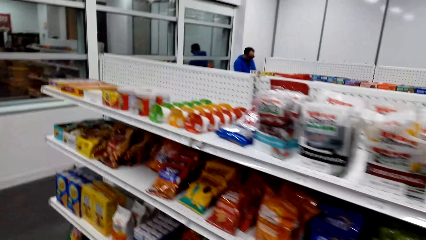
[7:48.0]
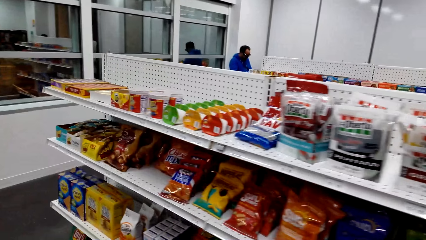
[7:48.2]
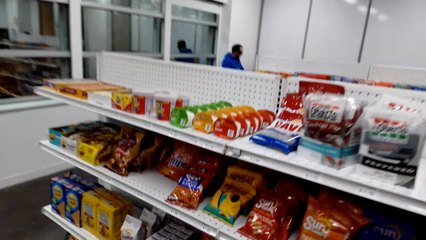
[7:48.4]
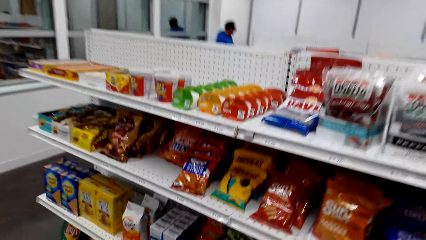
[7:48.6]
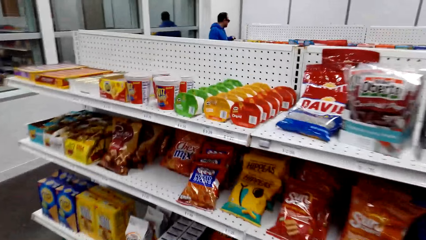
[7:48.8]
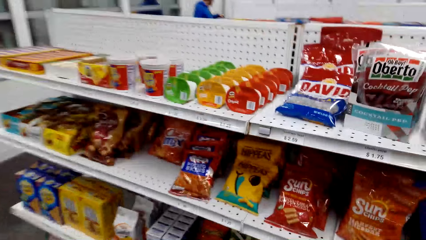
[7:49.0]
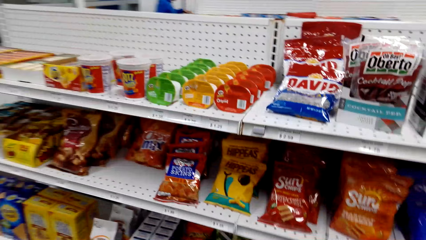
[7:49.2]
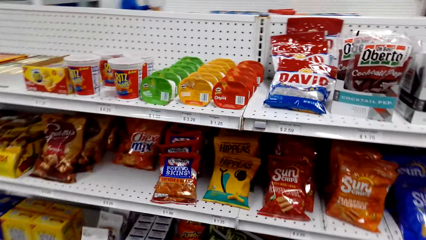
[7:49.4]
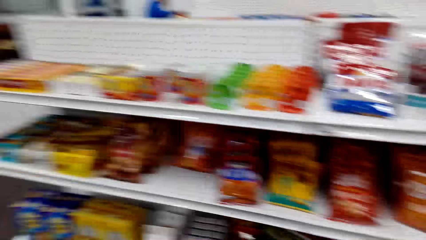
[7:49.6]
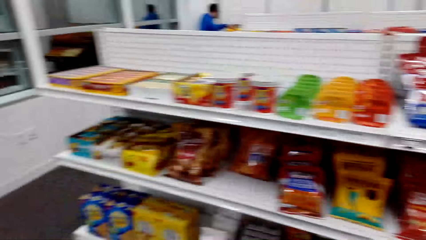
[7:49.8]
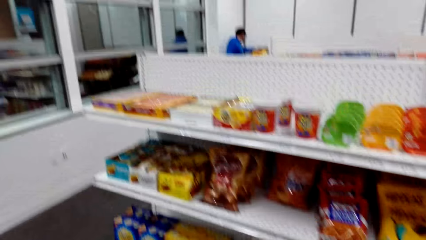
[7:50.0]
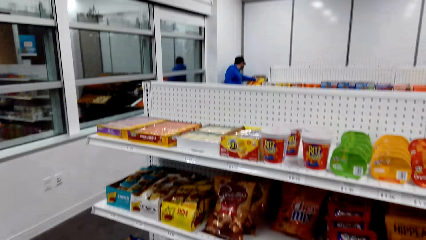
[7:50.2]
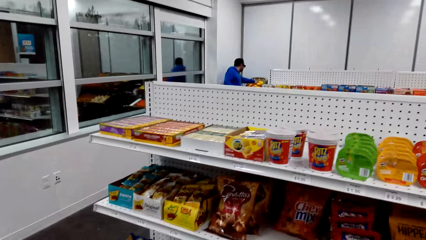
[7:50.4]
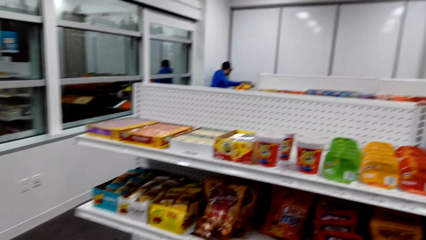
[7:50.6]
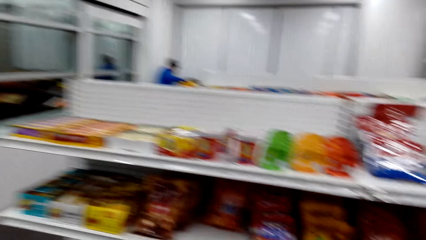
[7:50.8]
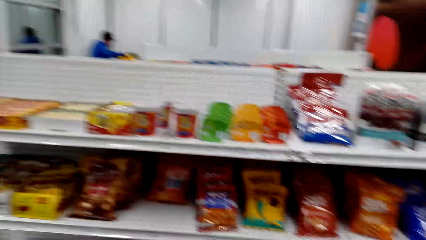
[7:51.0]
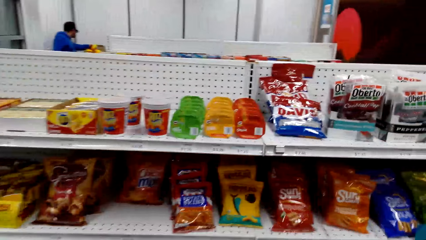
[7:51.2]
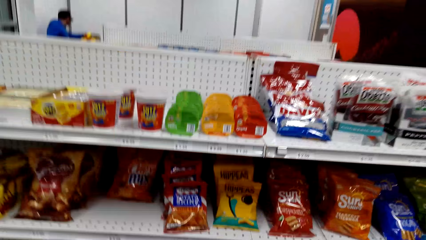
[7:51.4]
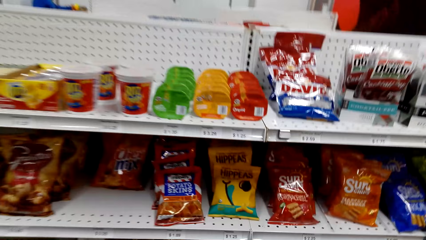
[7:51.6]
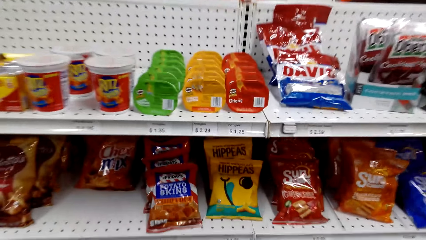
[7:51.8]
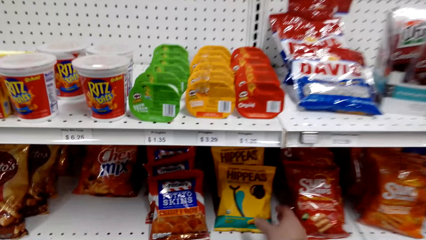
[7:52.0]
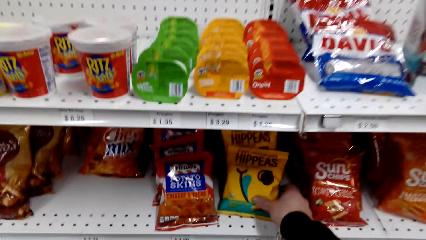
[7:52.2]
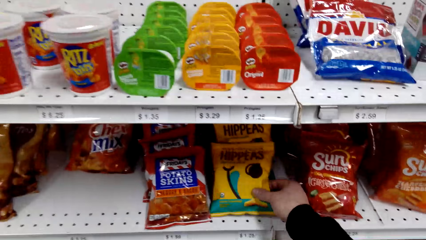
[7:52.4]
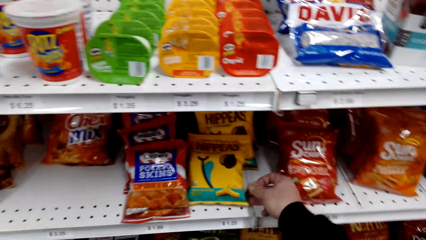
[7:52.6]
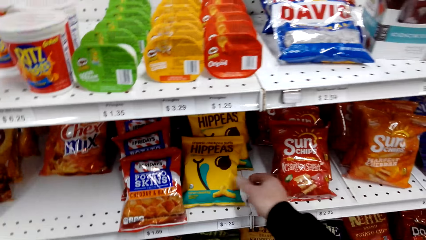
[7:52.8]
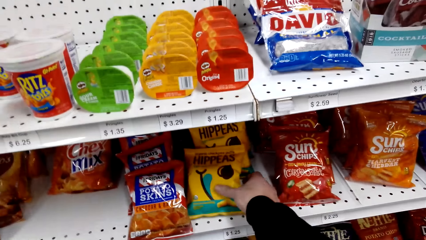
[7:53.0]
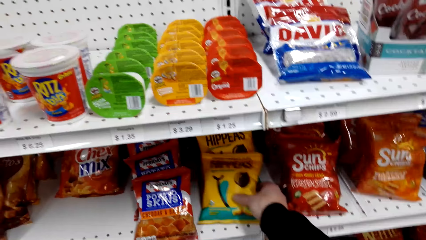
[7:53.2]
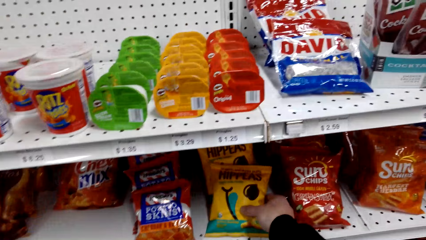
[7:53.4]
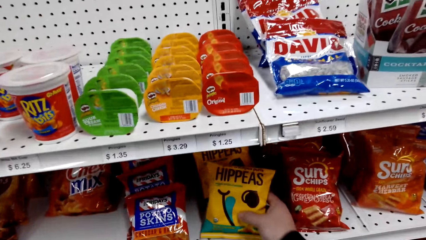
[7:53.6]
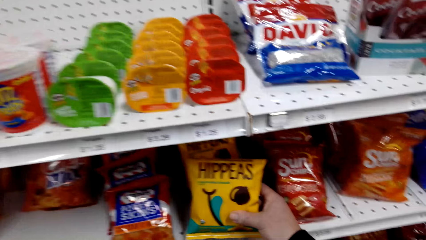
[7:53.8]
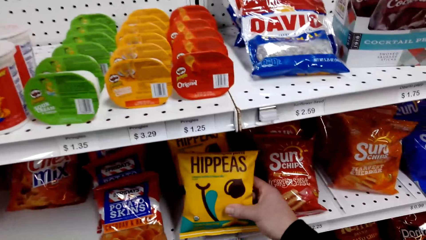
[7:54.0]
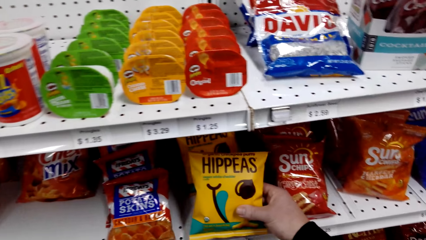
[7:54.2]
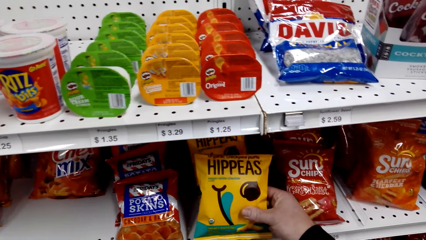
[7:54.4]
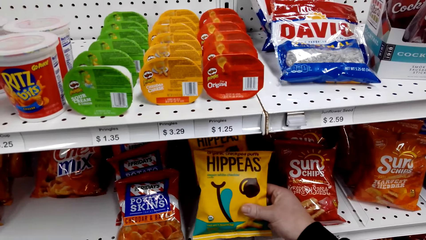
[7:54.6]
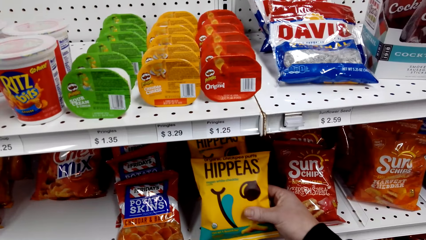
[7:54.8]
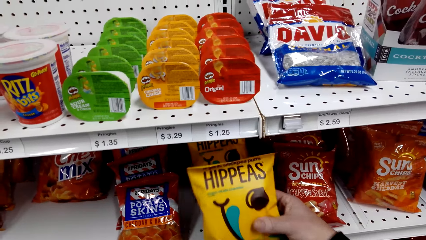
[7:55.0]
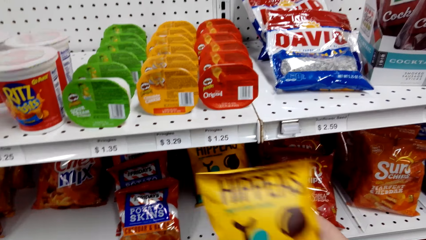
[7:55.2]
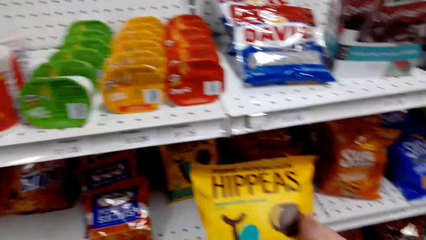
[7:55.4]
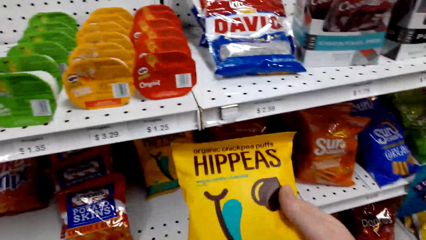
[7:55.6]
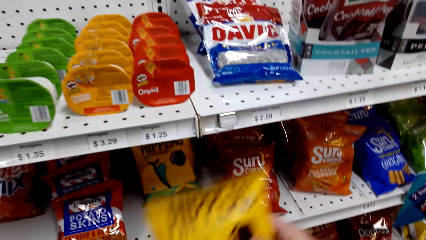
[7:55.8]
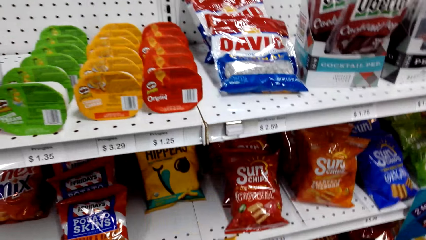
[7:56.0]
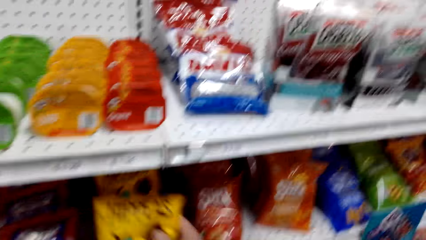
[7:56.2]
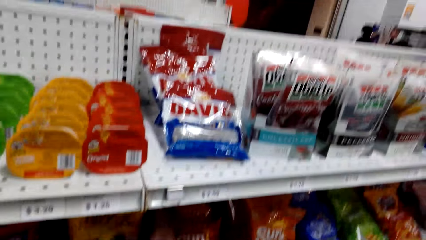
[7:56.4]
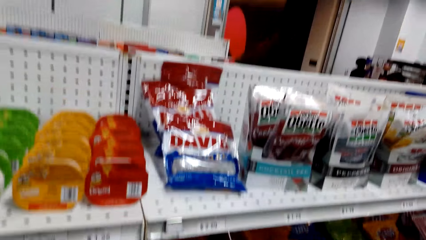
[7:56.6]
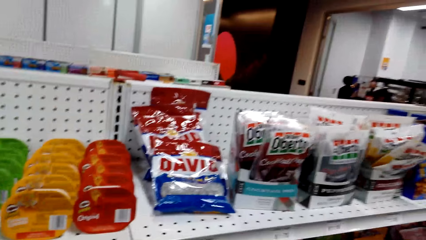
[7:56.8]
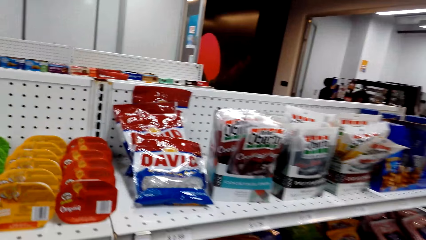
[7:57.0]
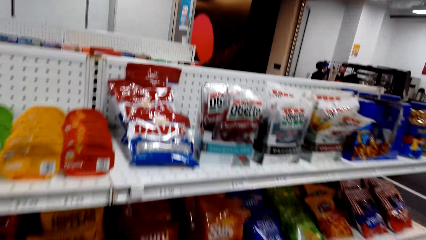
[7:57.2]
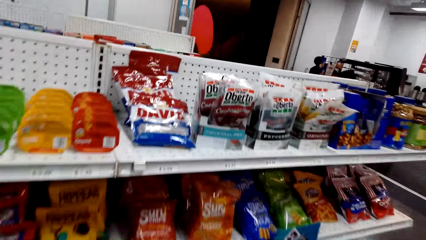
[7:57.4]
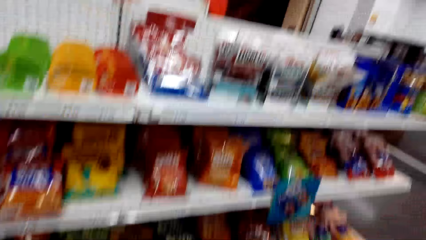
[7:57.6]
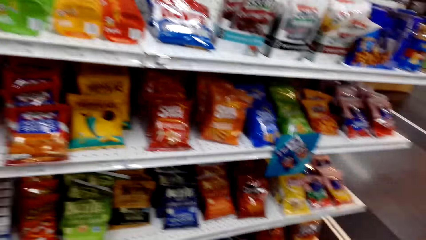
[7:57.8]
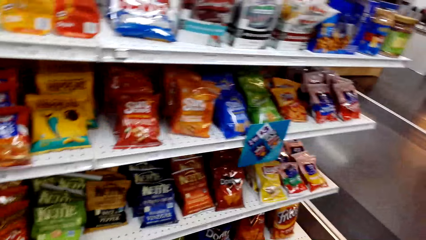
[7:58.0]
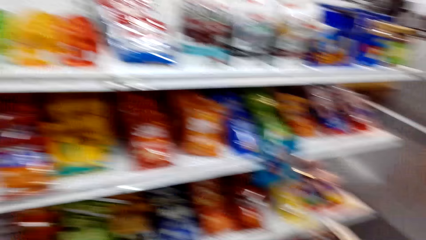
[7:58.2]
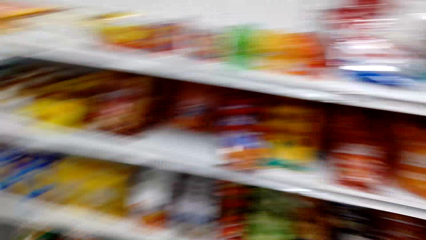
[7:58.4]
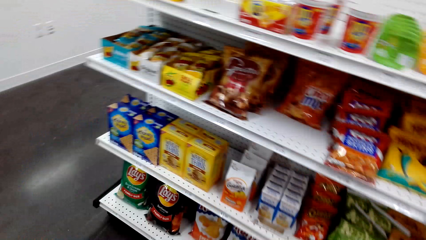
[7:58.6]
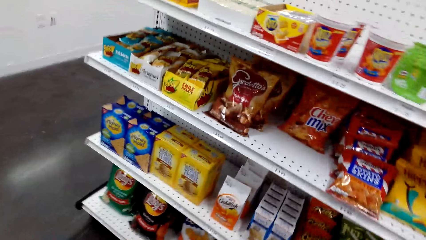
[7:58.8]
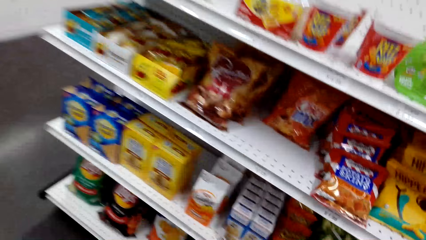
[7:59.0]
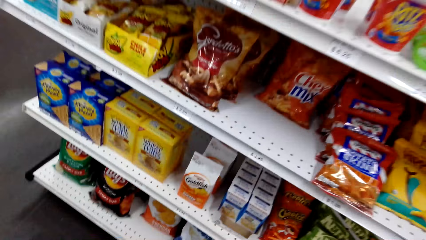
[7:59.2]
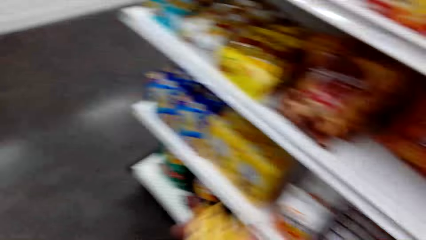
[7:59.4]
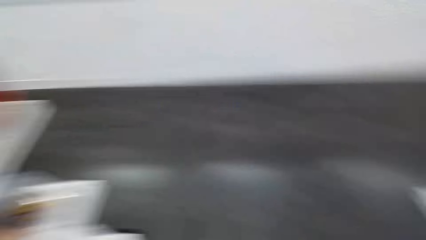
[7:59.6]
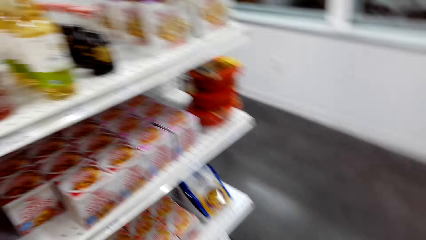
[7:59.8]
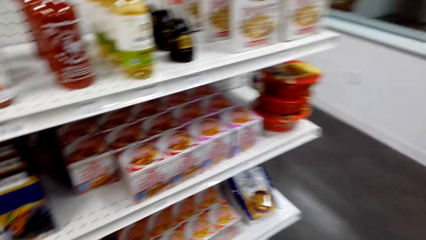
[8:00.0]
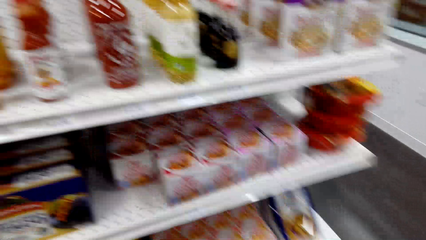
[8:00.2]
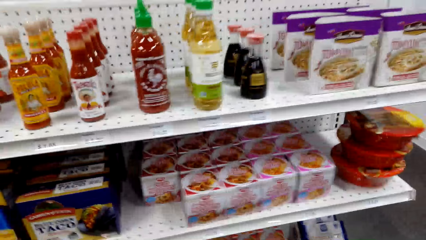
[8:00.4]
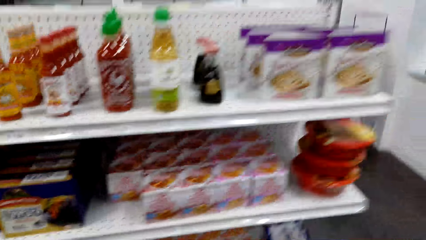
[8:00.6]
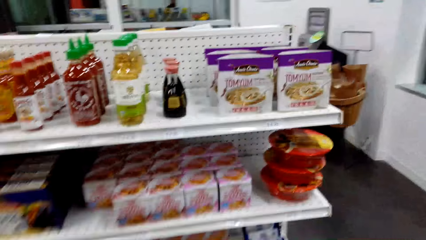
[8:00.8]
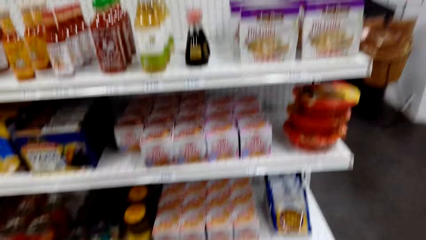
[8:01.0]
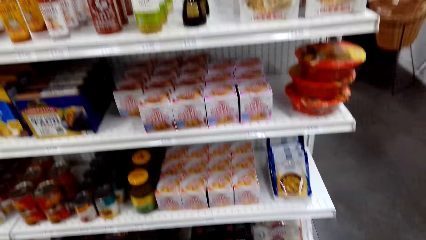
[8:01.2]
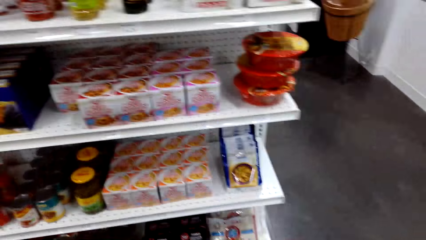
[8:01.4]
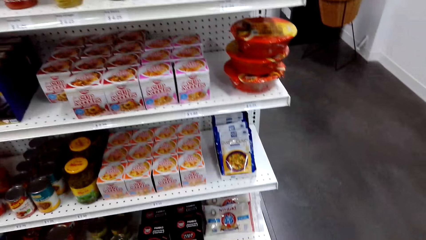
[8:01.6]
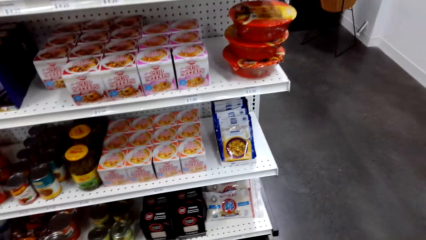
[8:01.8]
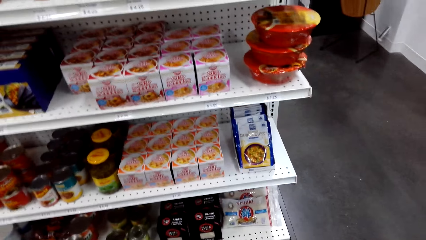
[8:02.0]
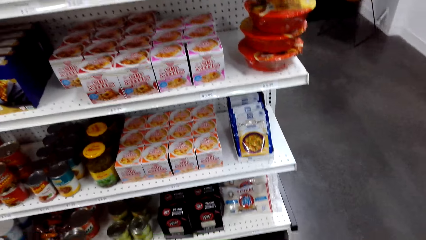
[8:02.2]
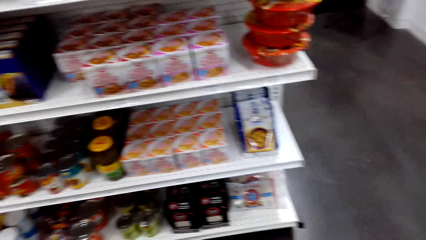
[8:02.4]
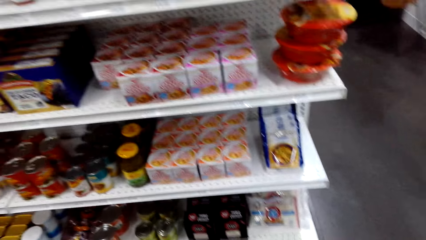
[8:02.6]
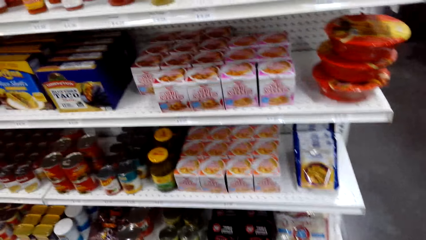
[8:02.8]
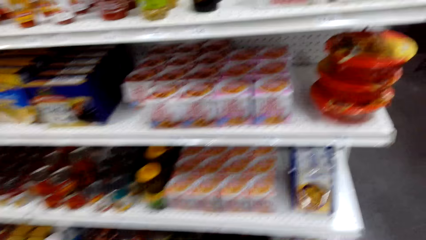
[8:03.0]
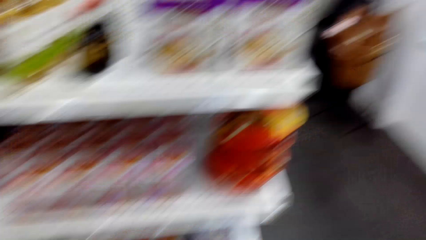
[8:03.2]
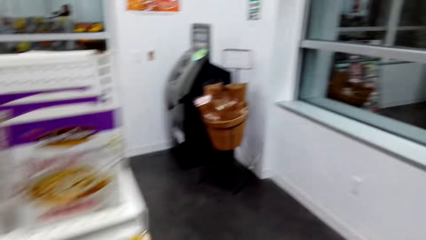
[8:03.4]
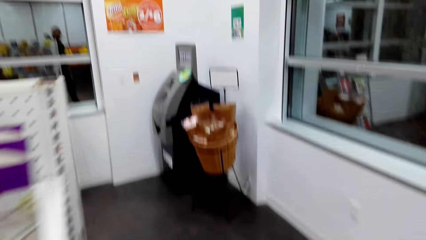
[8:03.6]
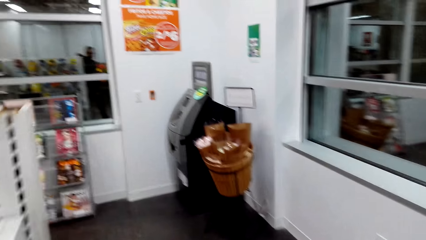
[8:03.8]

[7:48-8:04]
The camera wearer takes a packet. They look at the hippeas. They return the packet on the shelf. They look around the shelves.
